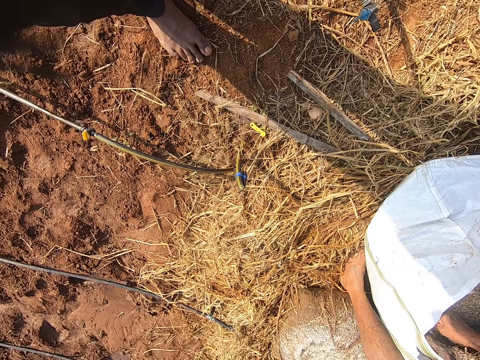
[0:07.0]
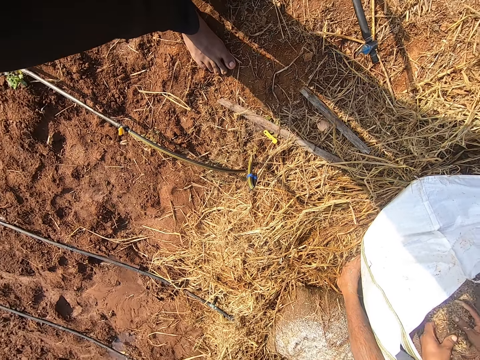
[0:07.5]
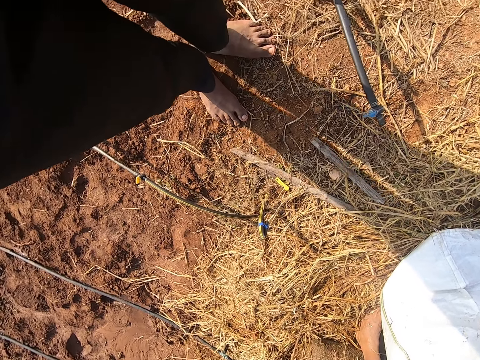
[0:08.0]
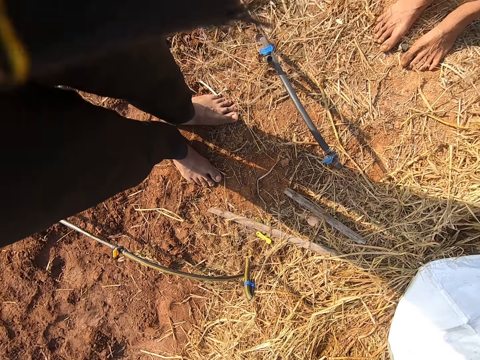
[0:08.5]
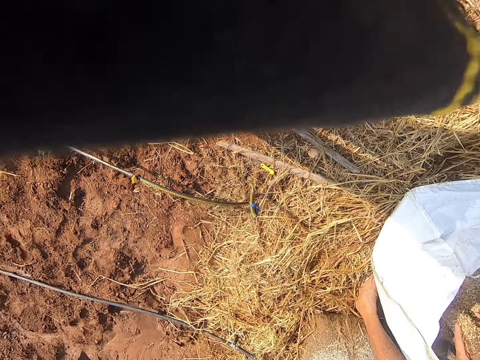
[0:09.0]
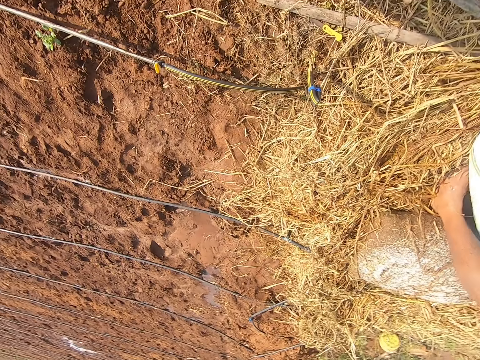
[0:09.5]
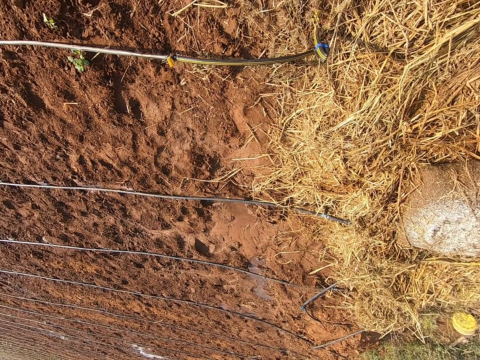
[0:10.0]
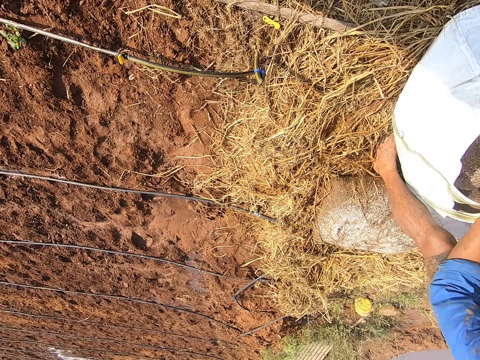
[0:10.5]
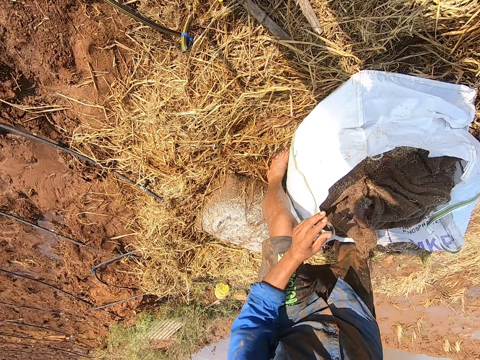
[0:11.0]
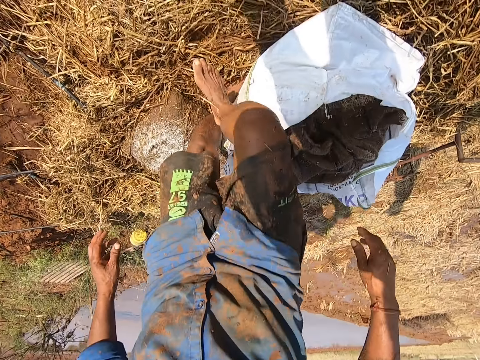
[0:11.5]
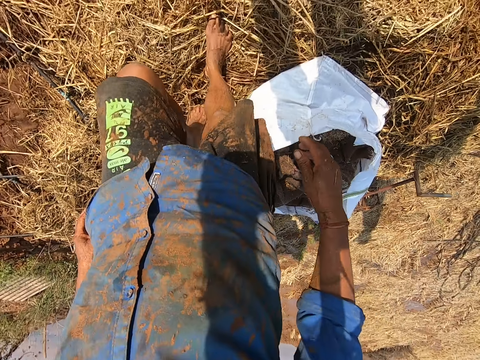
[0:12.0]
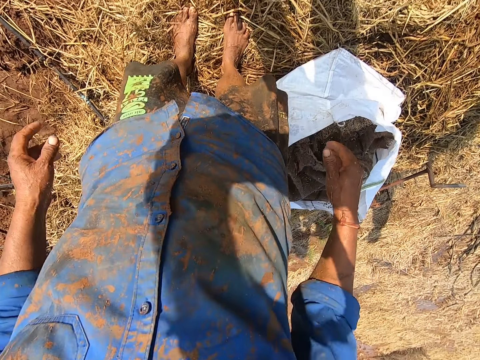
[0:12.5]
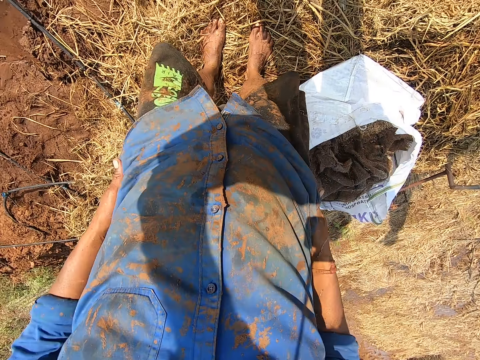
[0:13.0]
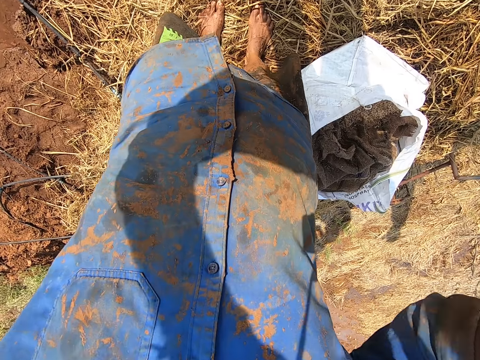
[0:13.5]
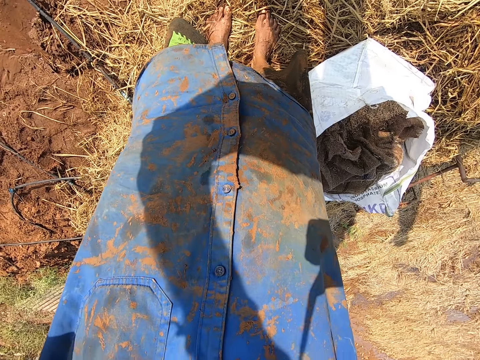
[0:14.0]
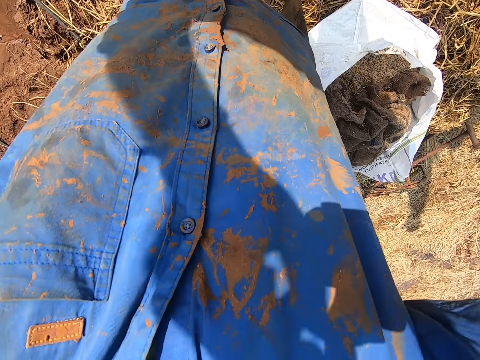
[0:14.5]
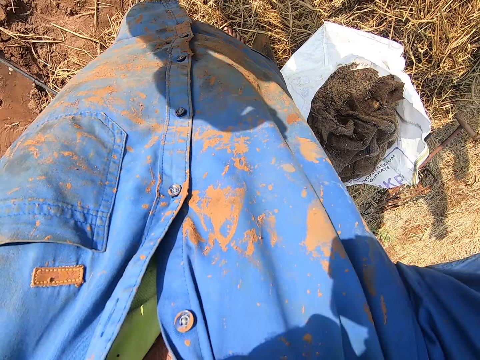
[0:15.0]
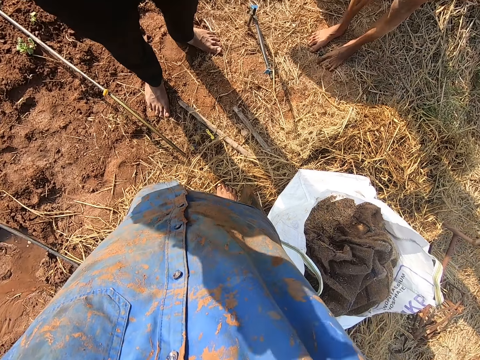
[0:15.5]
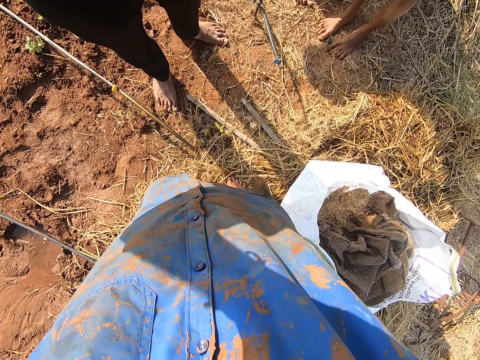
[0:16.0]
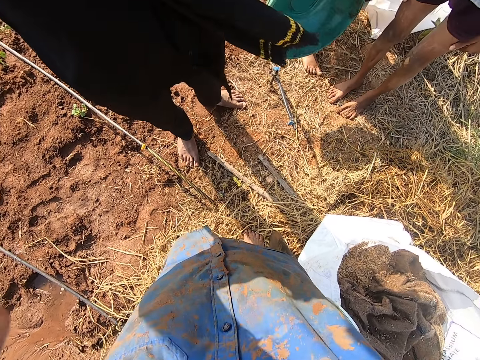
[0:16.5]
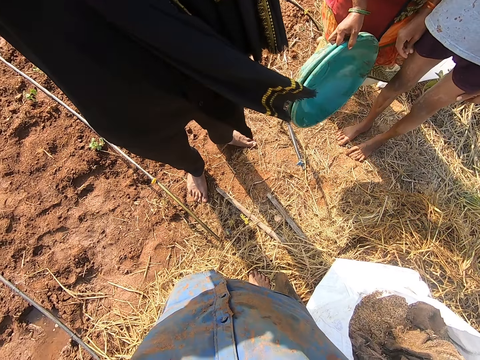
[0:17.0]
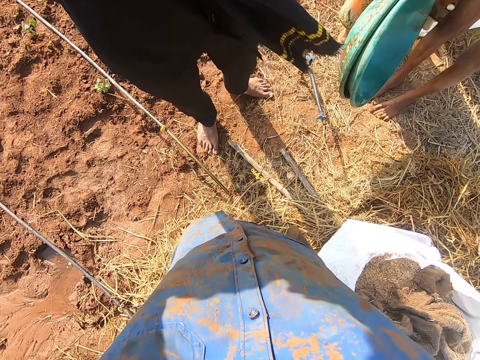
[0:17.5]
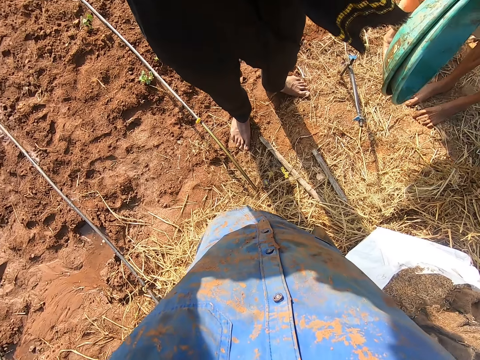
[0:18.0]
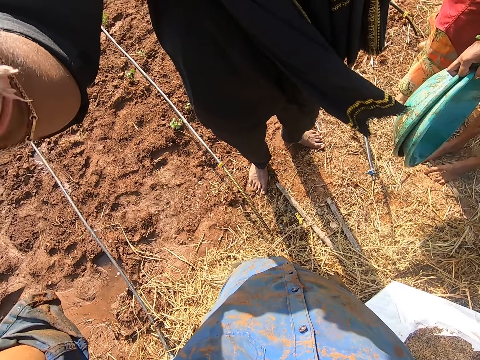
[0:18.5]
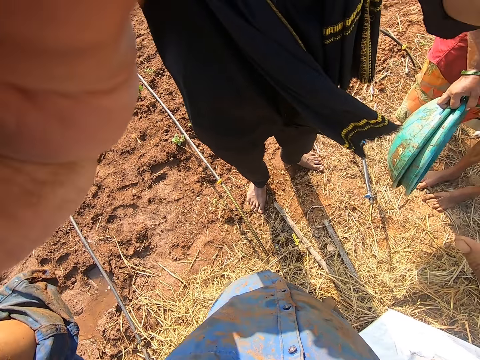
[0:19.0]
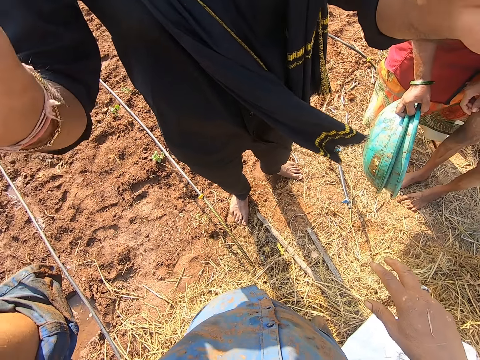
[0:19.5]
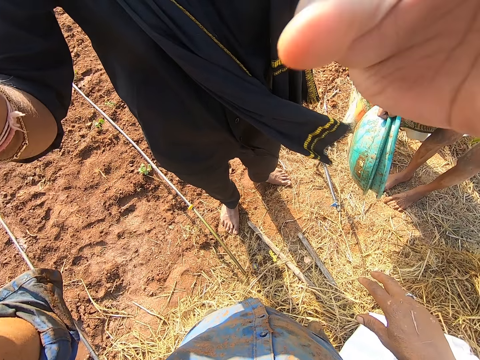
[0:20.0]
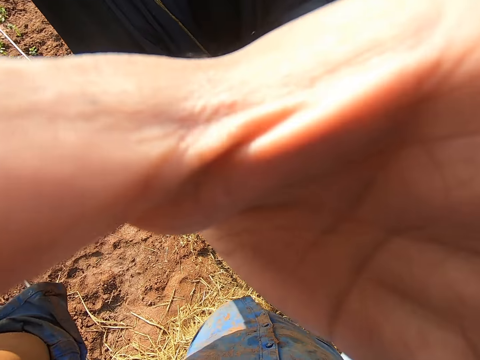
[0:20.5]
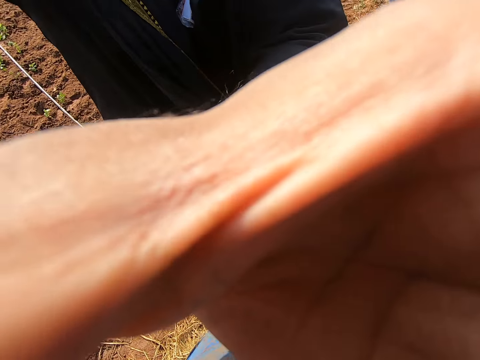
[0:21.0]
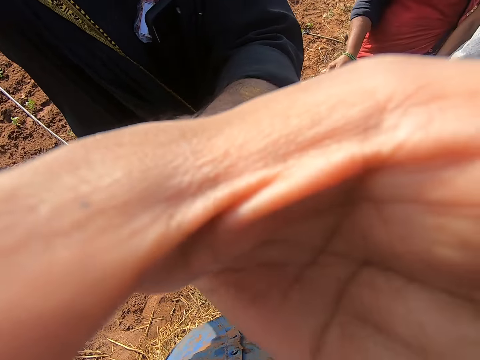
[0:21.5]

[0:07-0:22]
The man drops the sack into the bag with both hands. The man wipes his hands on his shirt. The man collects a head camera from the camera wearer with his hands. Another man converses with the camera wearer. The first man wears the head camera on his head with his hands. The other man touches the camera wearer's head with both hands.

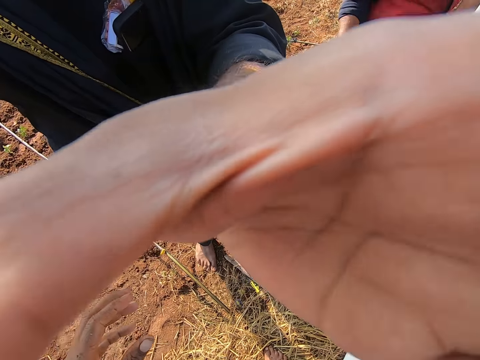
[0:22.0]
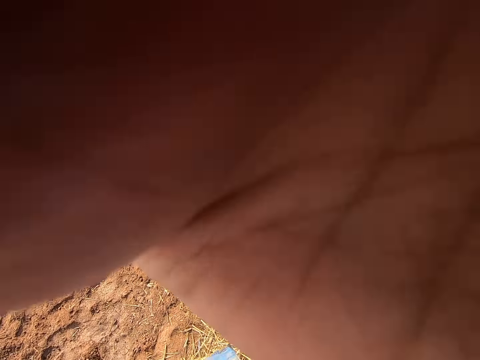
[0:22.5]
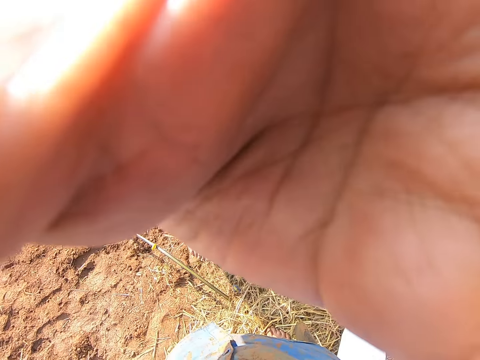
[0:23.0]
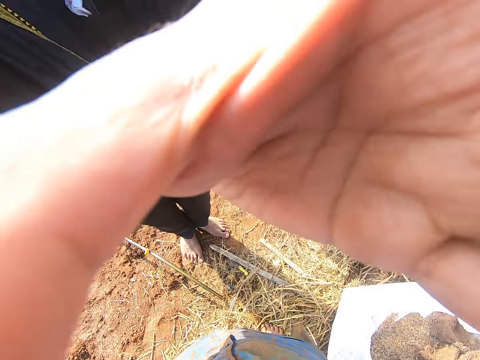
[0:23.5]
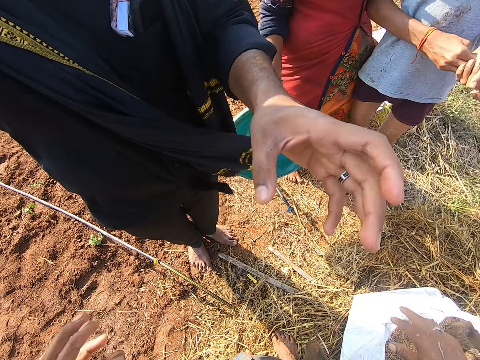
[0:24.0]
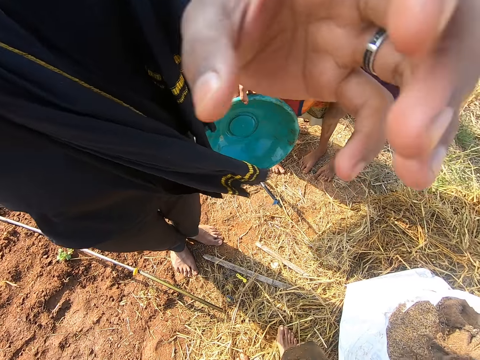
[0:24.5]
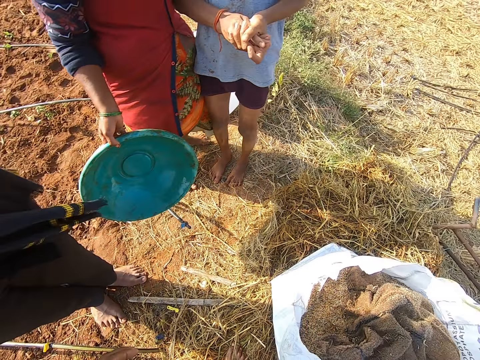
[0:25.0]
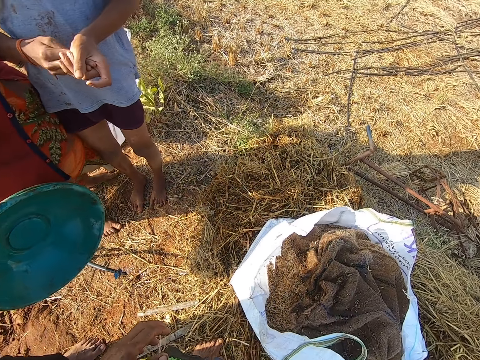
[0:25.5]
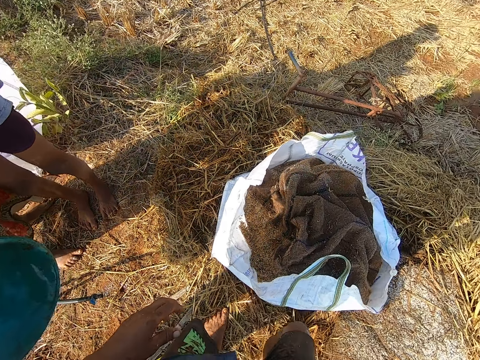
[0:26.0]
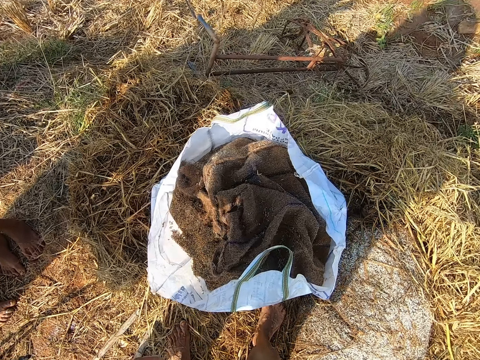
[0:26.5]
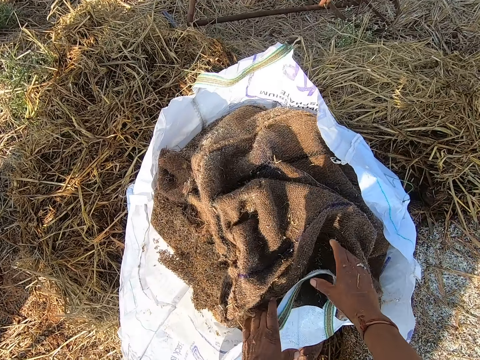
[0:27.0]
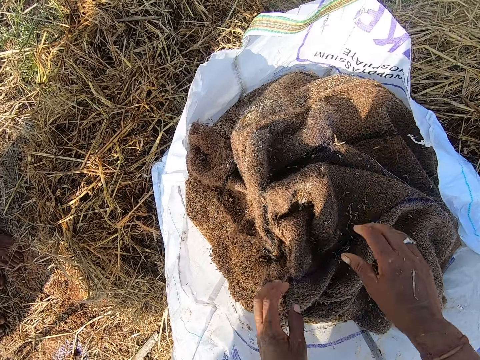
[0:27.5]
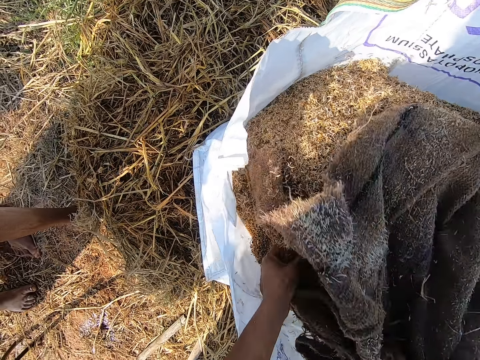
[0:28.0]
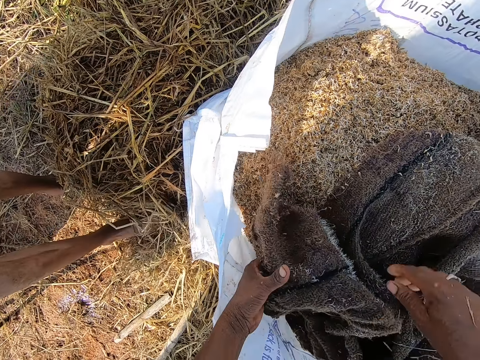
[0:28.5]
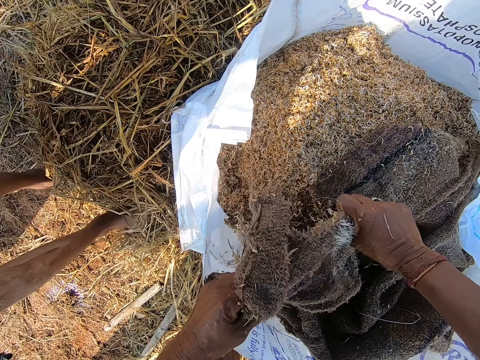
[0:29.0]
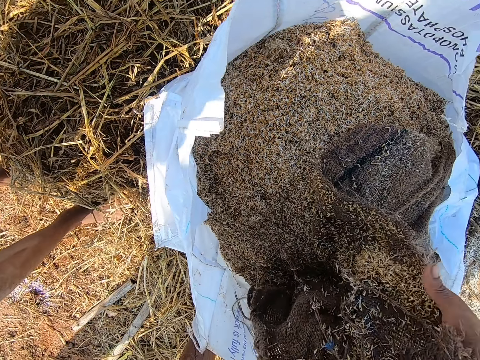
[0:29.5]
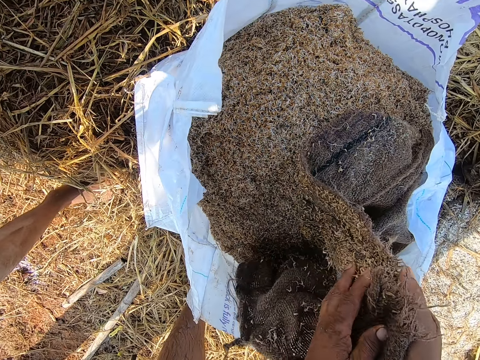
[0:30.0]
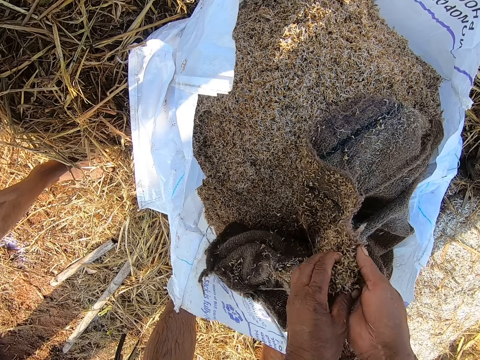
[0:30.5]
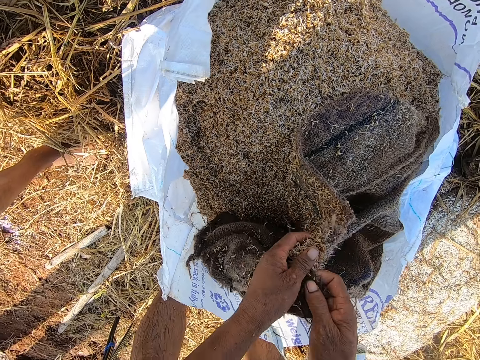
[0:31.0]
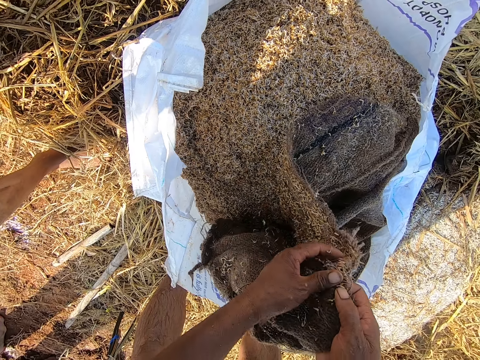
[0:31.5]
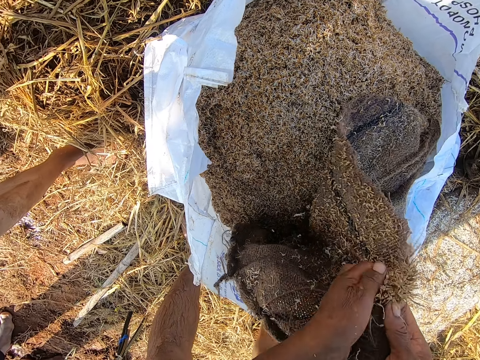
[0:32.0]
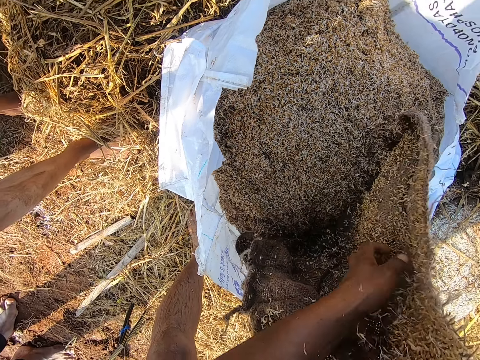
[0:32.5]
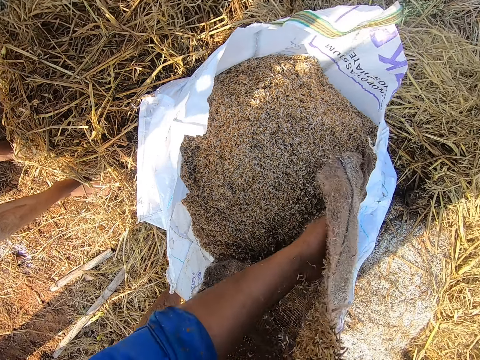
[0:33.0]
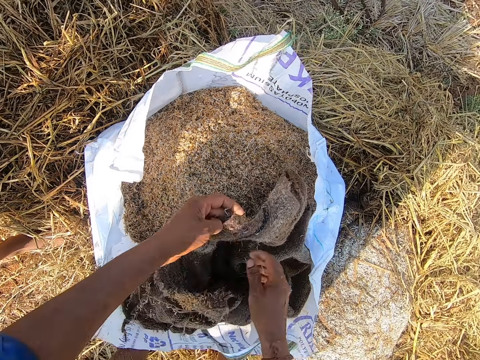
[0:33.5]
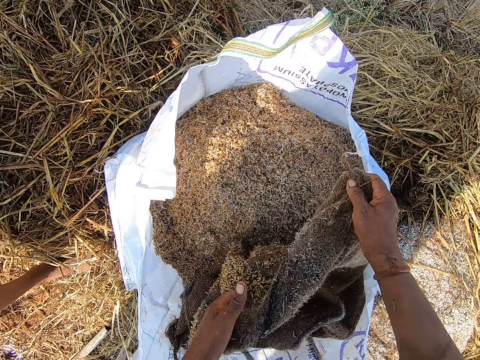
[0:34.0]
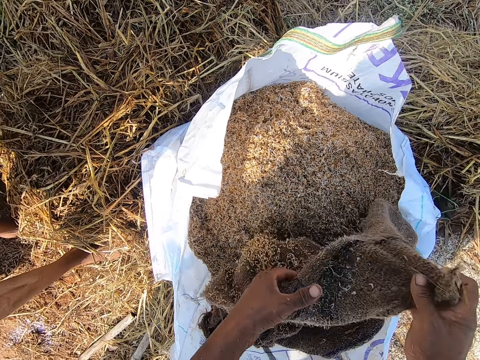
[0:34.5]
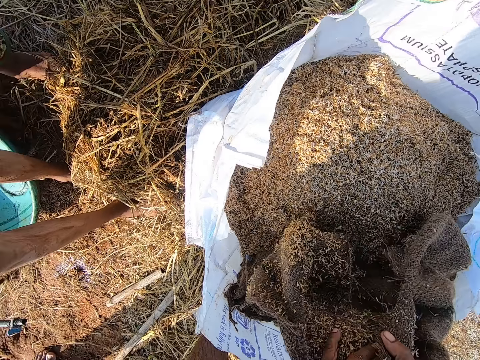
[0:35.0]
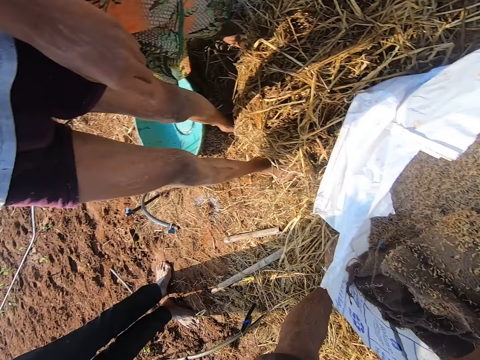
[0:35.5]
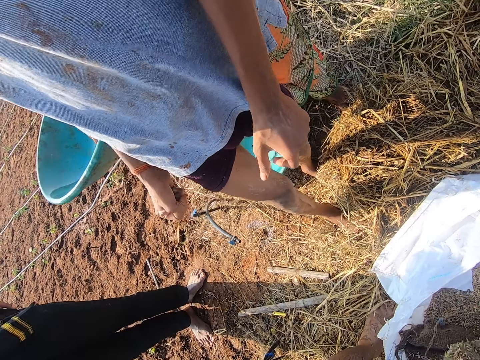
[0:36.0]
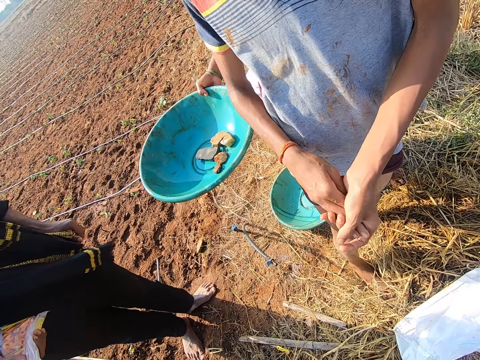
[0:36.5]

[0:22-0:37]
A woman converses with a man. The camera wearer walks. They pick the sack from the bag with both hands, and remove some barley straw from the sack with both hands. Another man converses with the first man, the woman and the camera wearer. The camera wearer picks sacks.
